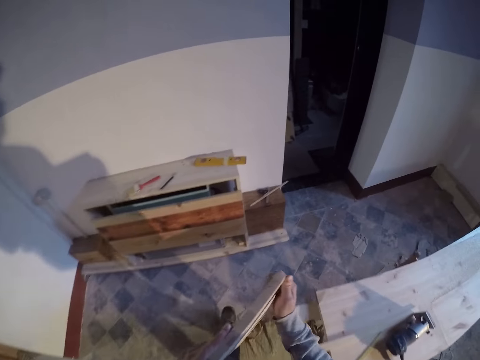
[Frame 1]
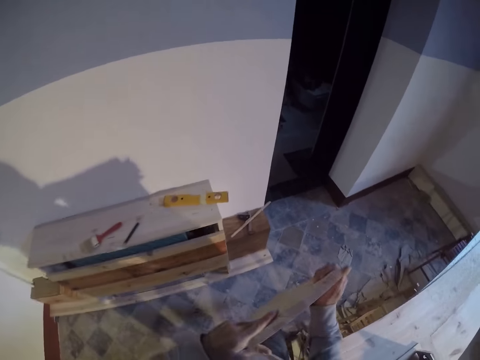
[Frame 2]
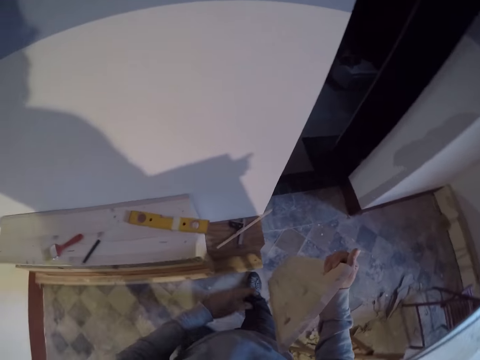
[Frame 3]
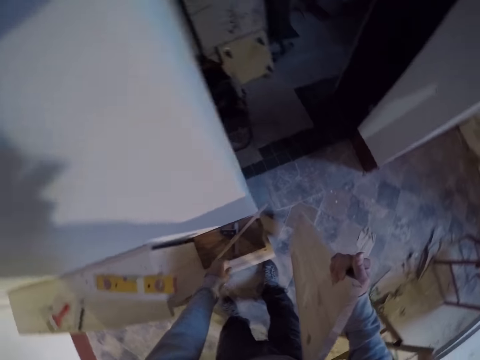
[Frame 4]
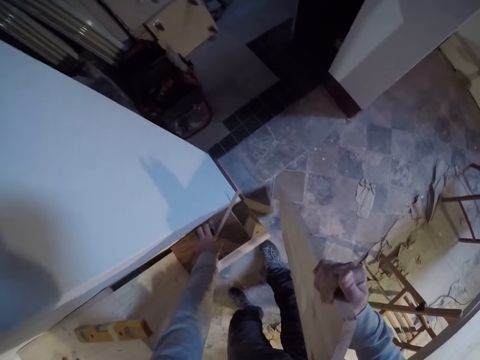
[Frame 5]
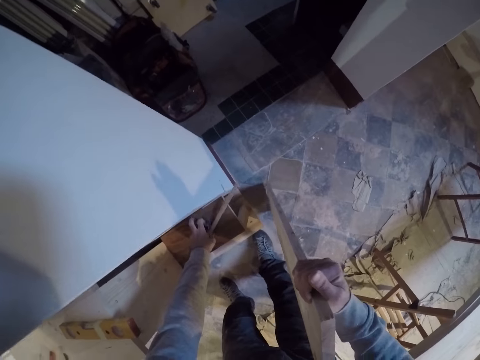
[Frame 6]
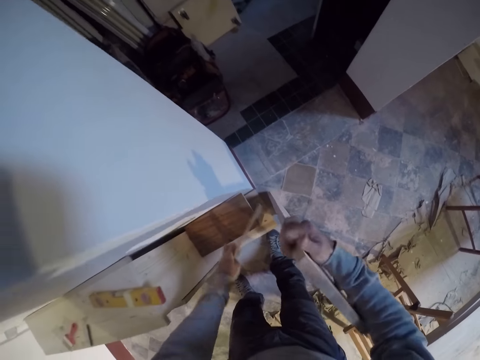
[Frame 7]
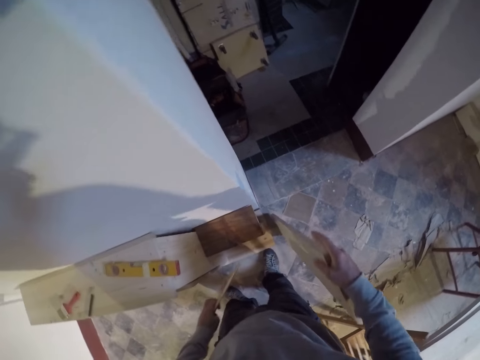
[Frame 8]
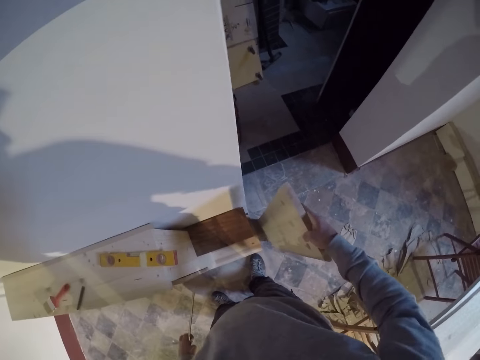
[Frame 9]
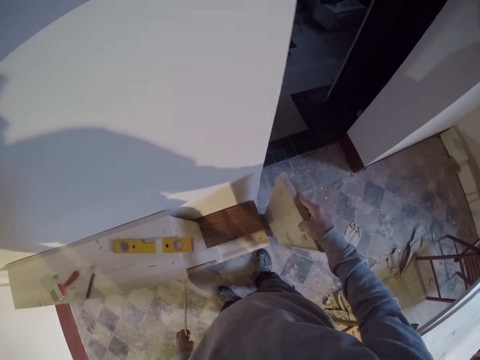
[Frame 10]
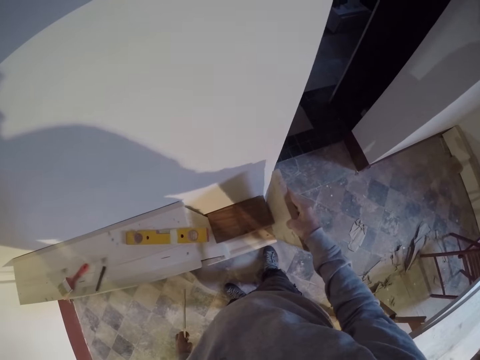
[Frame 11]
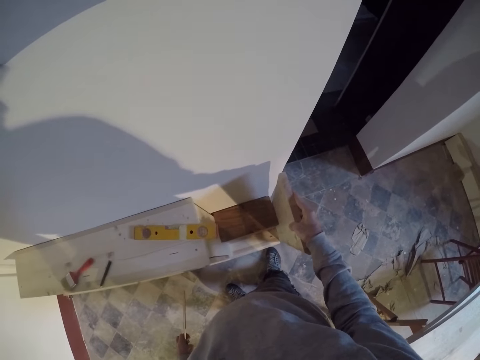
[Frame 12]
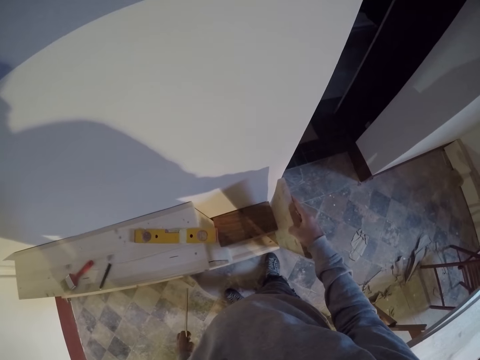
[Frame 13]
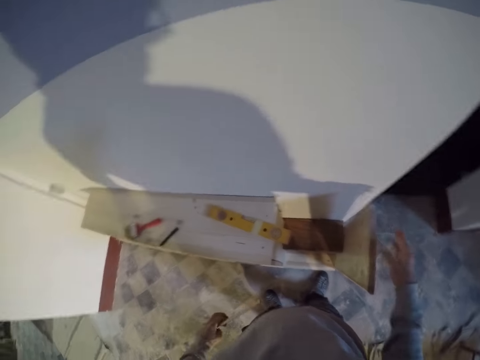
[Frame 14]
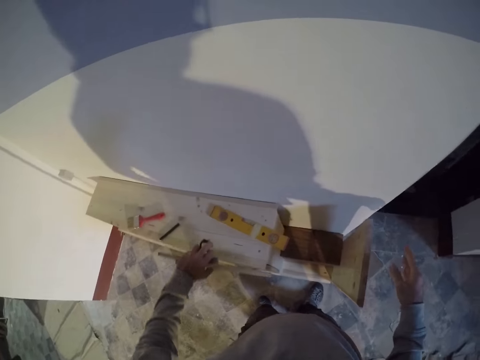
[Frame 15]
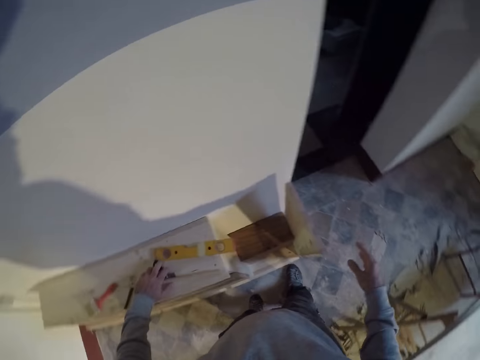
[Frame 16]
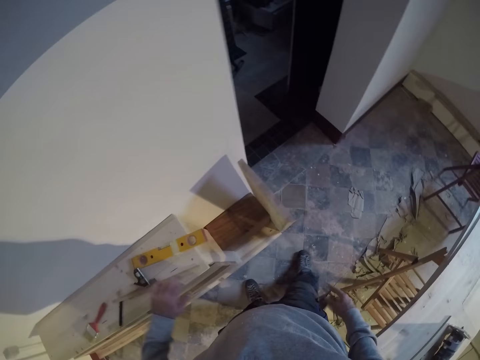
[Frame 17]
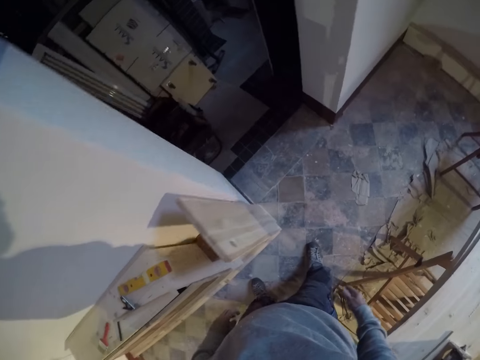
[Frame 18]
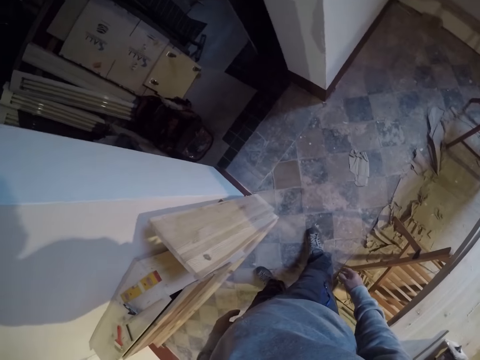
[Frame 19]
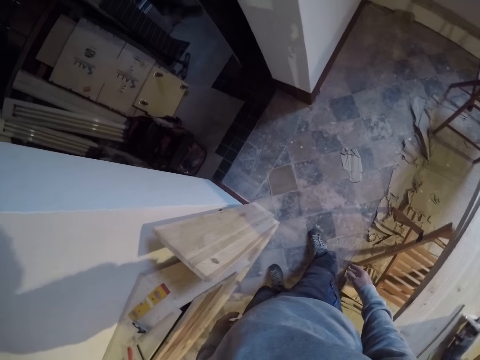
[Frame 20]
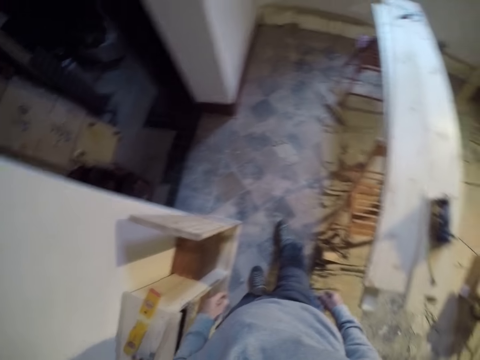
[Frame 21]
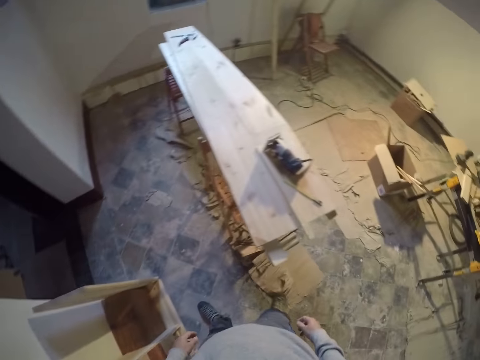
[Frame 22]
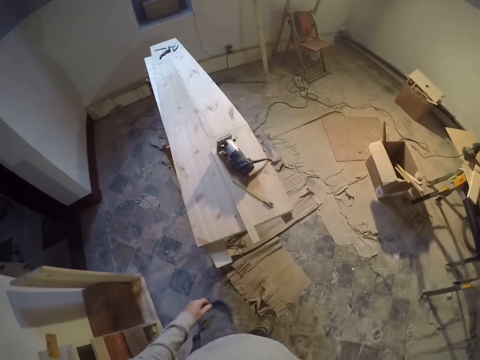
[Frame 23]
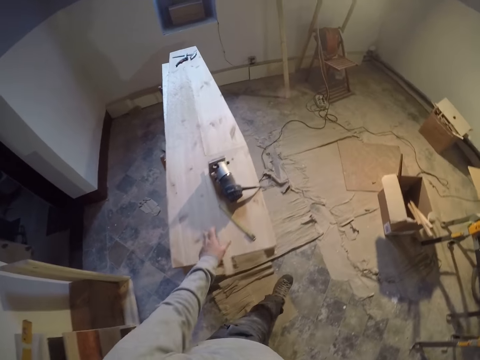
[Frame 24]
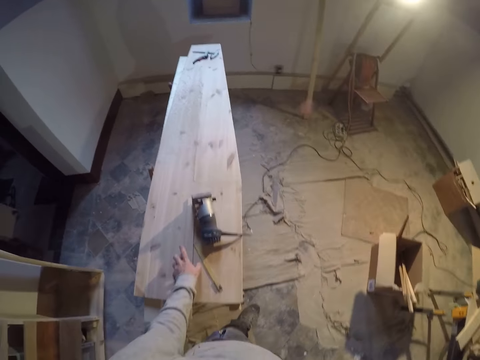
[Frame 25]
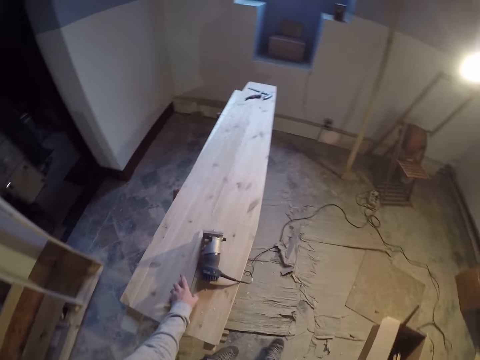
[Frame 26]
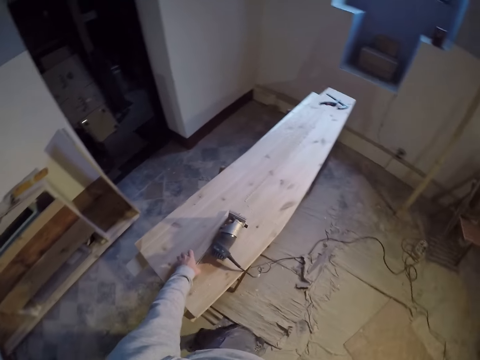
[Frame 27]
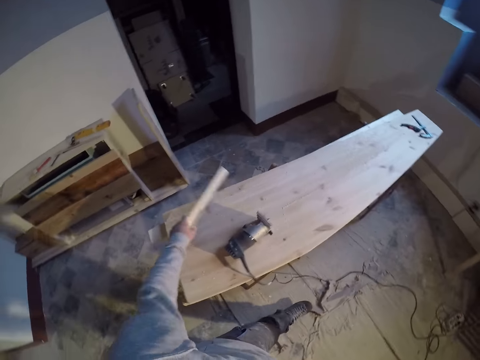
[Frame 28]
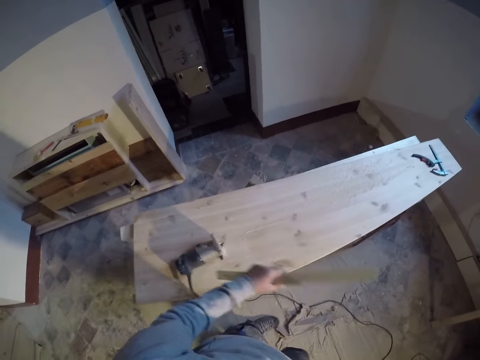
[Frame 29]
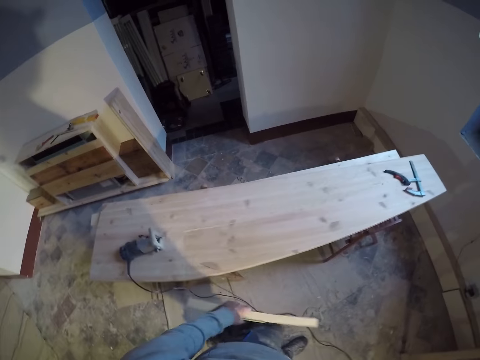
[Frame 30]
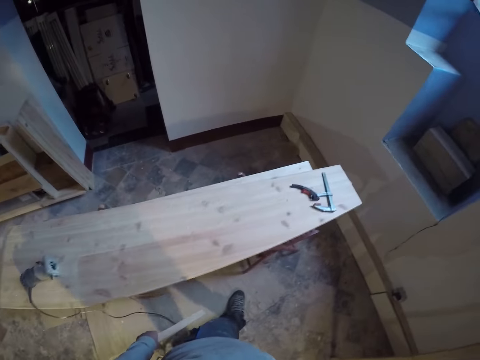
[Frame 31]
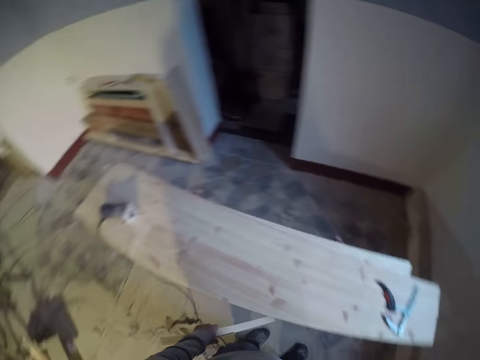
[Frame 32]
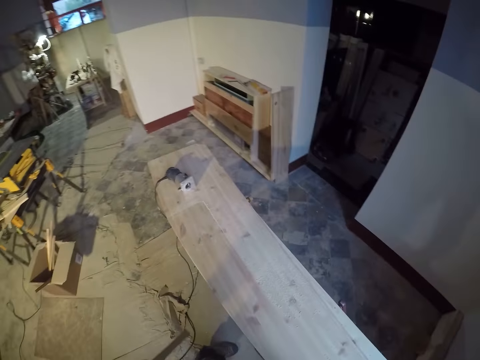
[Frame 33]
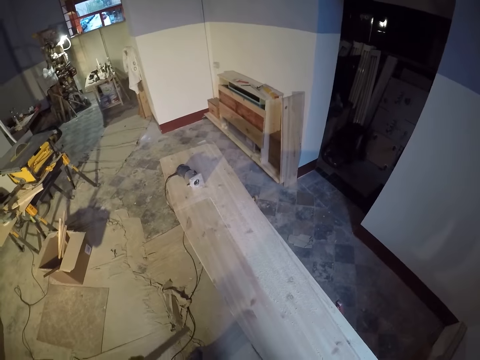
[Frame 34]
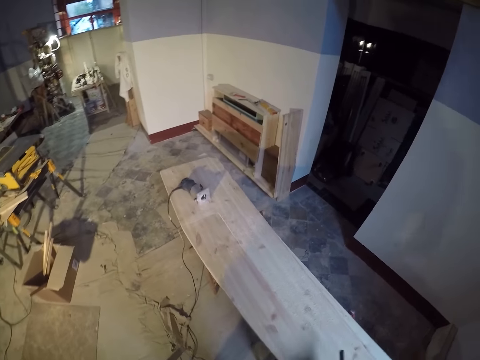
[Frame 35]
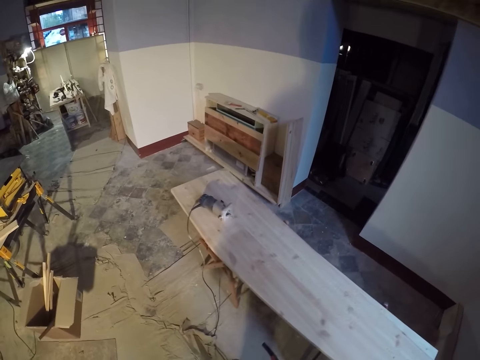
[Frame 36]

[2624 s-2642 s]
The camera wearer picks a wooden ruler and a measuring tape on the shelf with his left hand. He picks the wood. He aligns the wood to the shelf with his right hand. He puts the wood down. He drops the measuring tape and wooden ruler on the shelf with his right hand. He picks the wood pieces on the wood with his left hand. He walks.

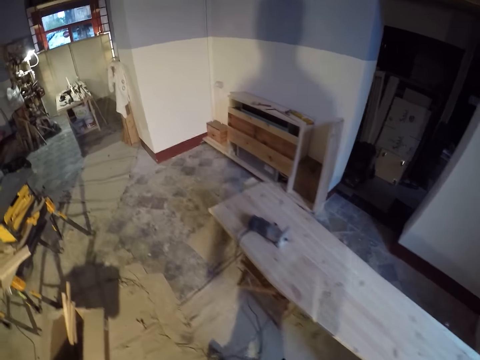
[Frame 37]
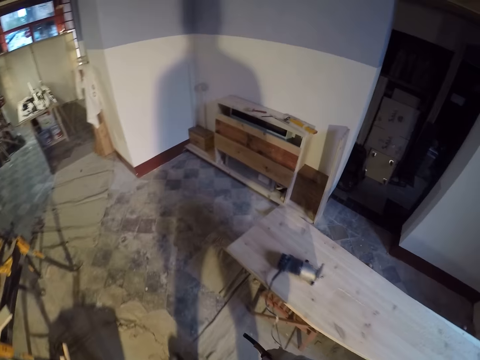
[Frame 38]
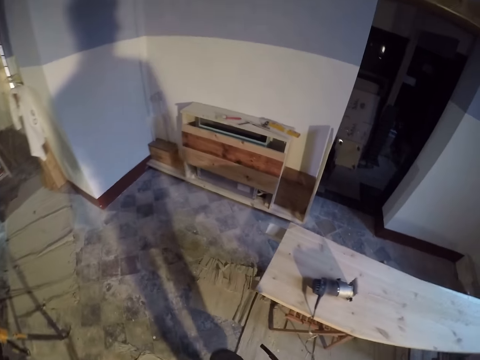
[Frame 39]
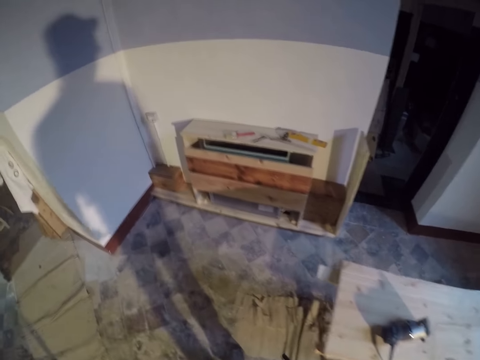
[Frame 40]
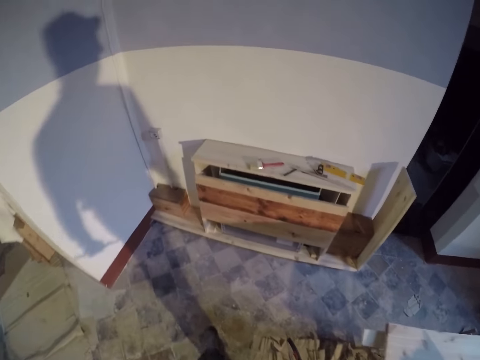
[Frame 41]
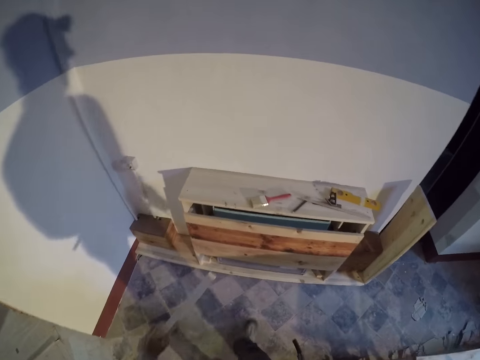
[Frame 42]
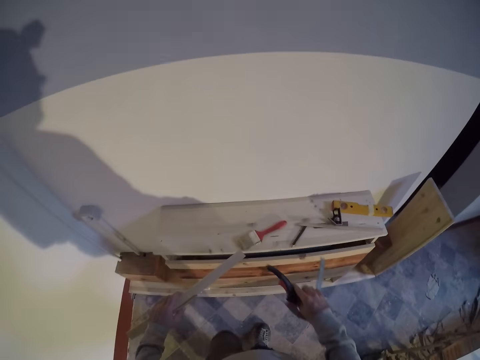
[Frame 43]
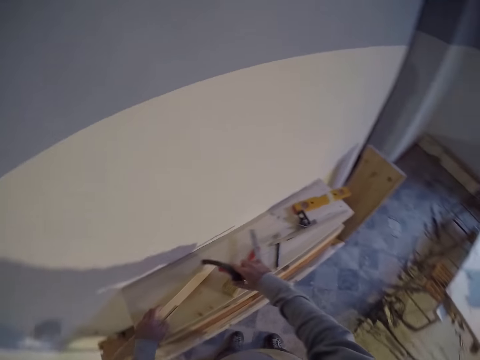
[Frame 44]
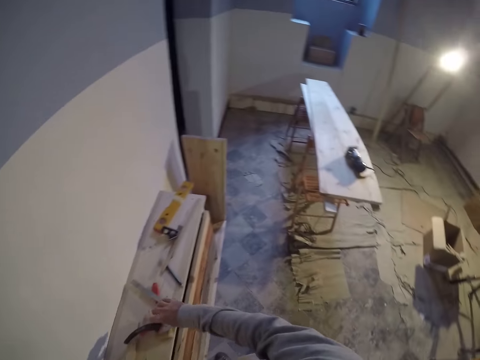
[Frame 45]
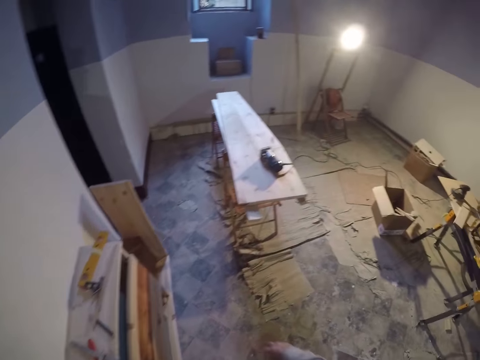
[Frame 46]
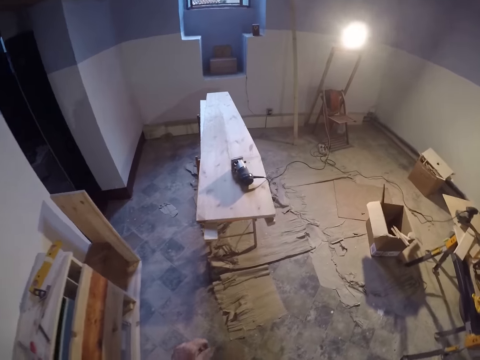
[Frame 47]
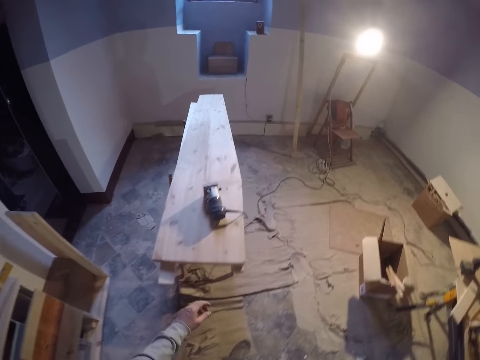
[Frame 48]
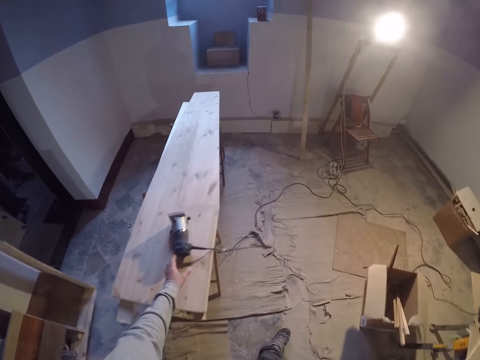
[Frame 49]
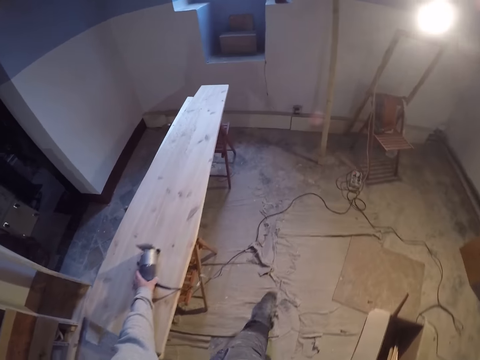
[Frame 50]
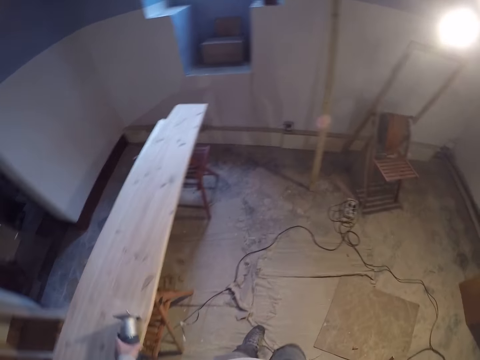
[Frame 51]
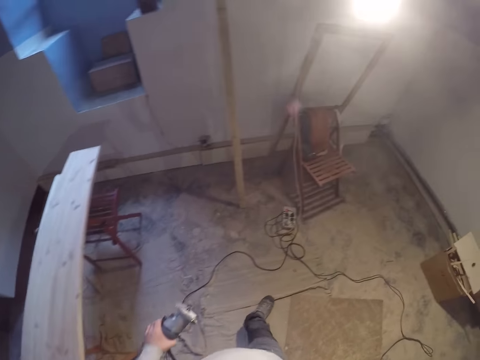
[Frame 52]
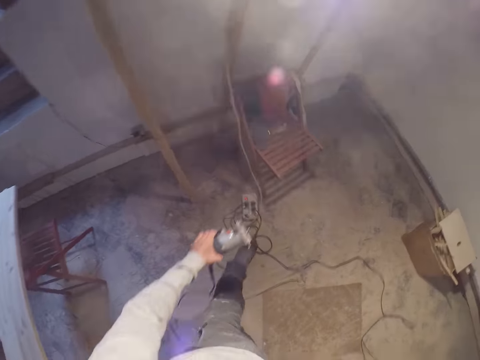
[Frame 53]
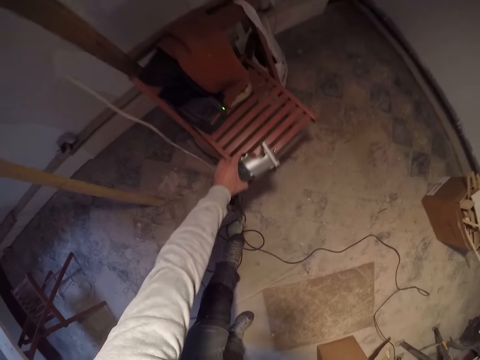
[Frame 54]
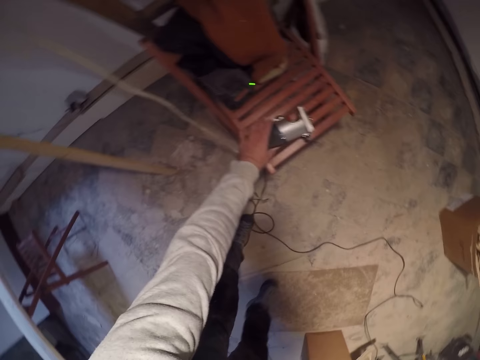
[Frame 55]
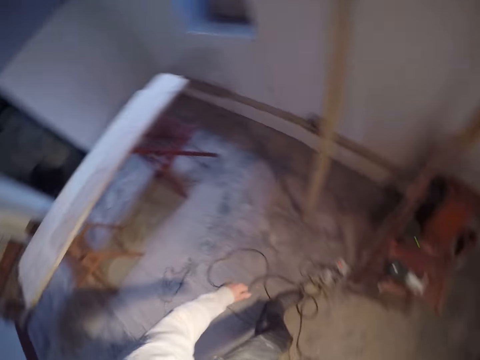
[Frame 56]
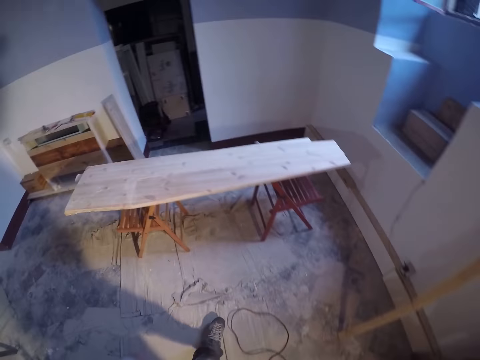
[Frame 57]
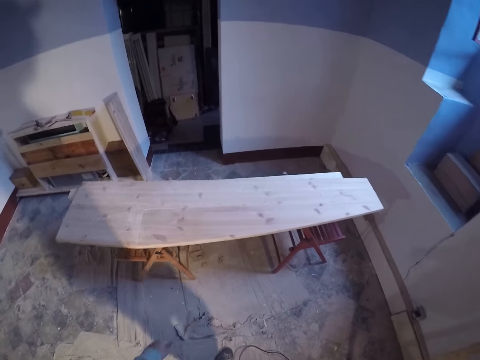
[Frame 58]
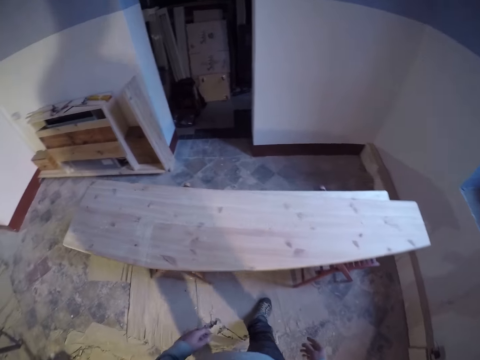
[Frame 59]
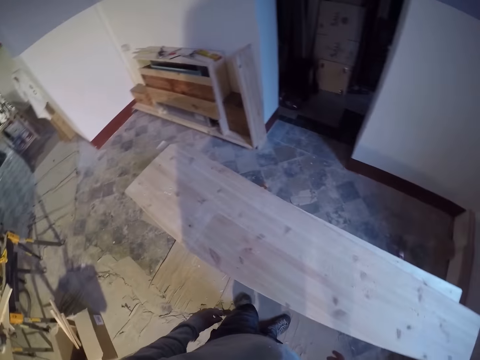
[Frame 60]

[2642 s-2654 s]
The camera wearer drops the wood pieces on the shelf with his left hand. He drops the clamp on the shelf with his right hand. He walks. He takes a sanding machine or grinder on the wood with his left hand. He walks. He drops the sanding machine on a chair with his left hand. He picks the grinder on the chair. He walks.
